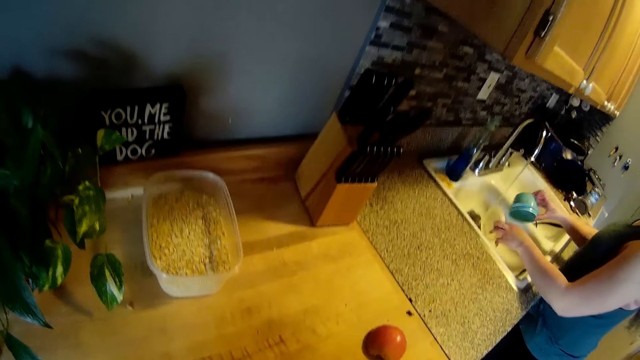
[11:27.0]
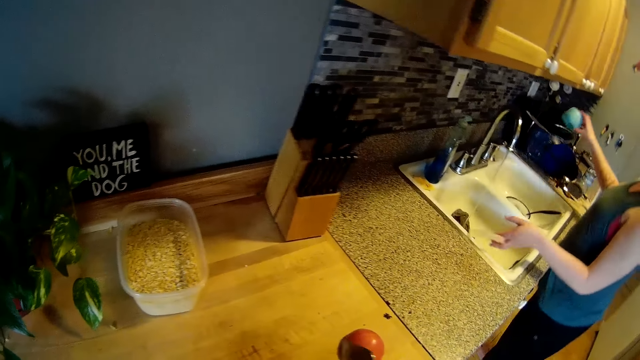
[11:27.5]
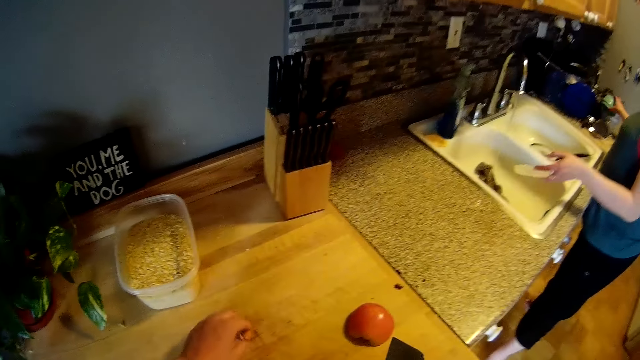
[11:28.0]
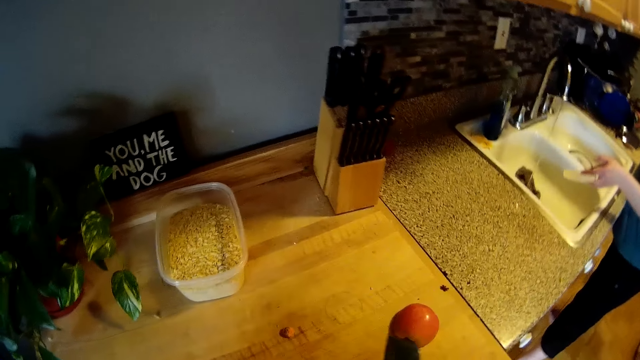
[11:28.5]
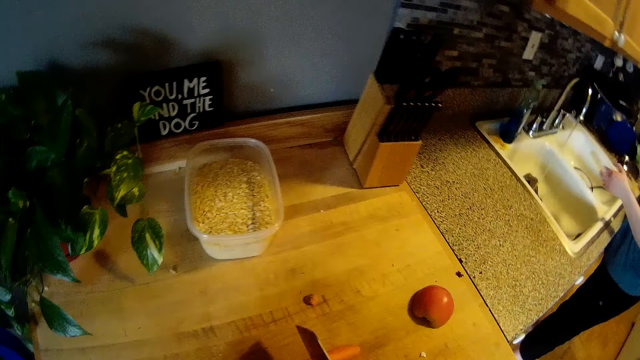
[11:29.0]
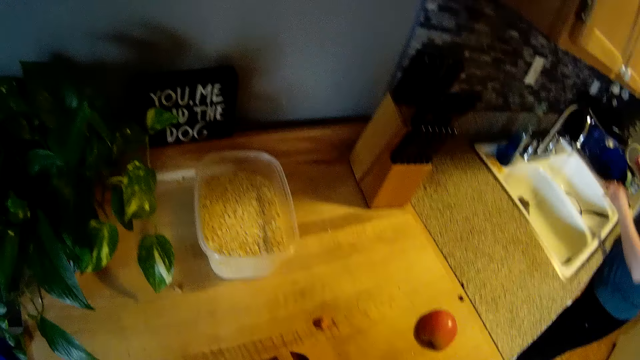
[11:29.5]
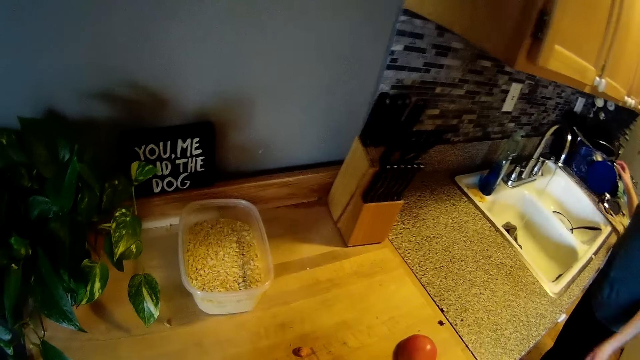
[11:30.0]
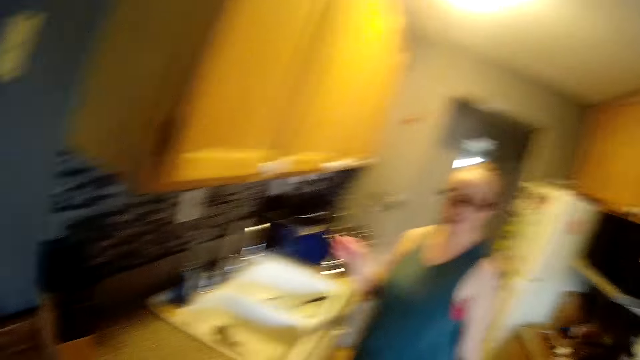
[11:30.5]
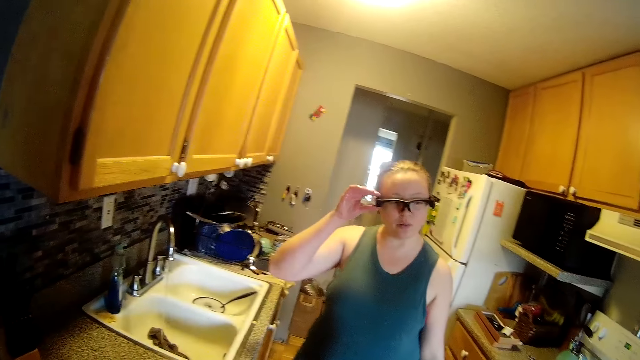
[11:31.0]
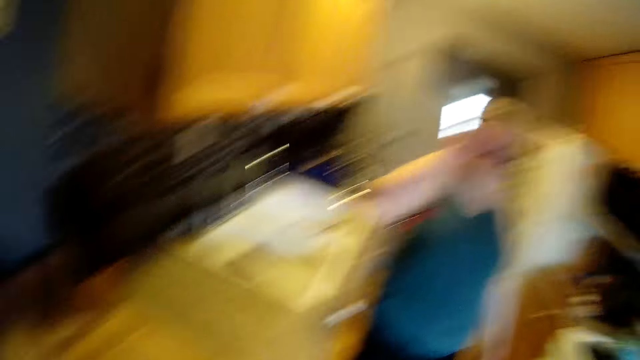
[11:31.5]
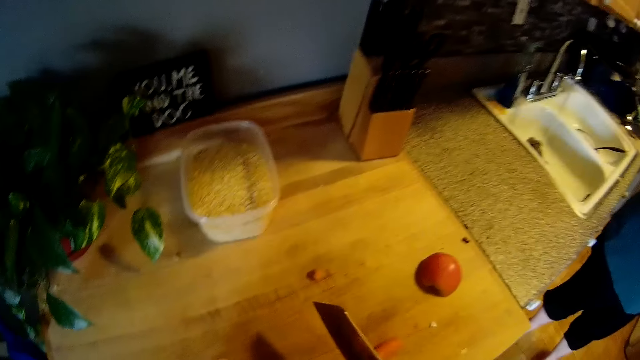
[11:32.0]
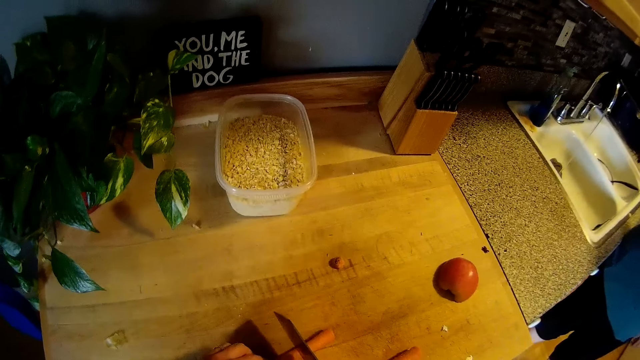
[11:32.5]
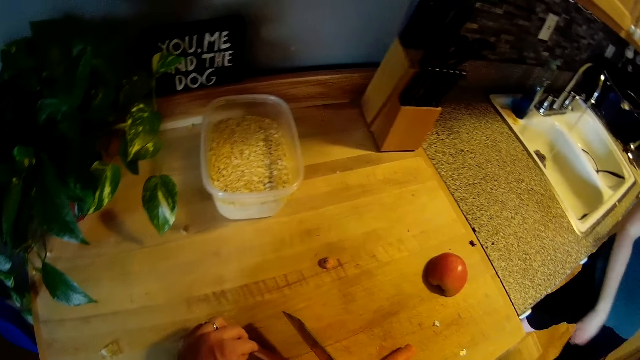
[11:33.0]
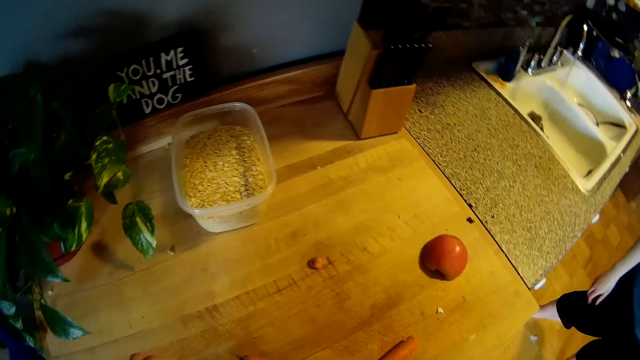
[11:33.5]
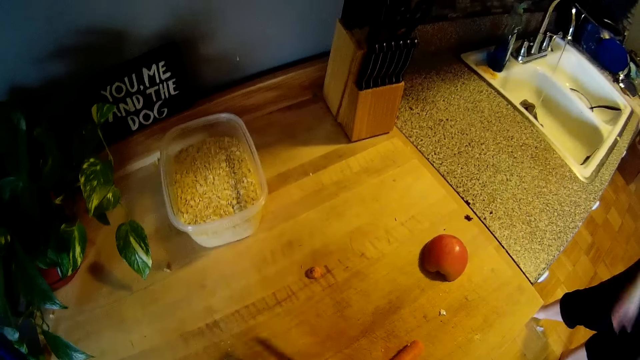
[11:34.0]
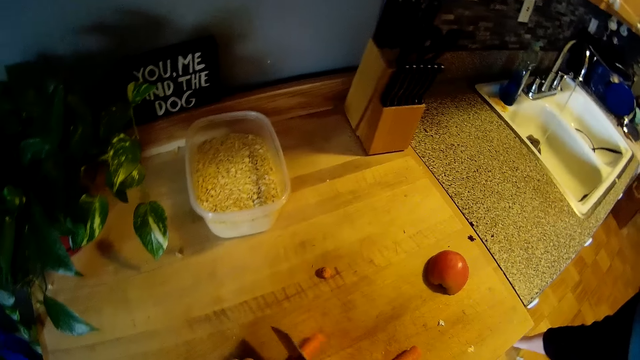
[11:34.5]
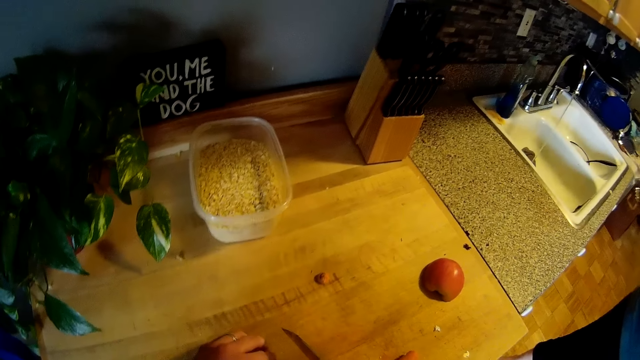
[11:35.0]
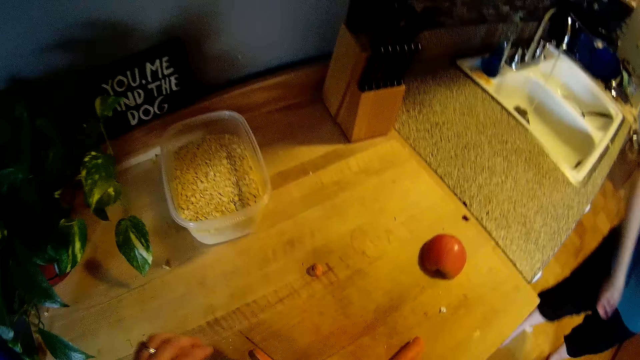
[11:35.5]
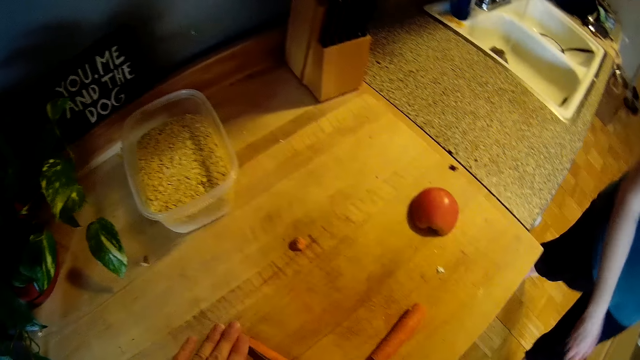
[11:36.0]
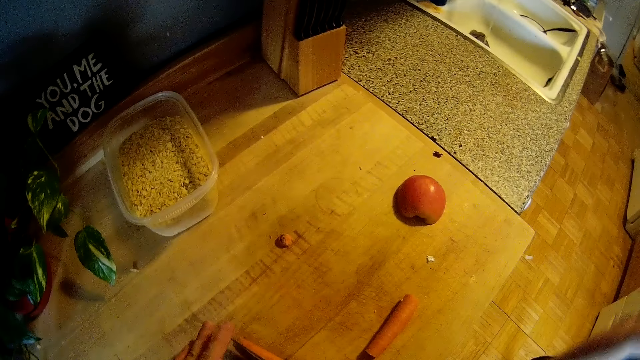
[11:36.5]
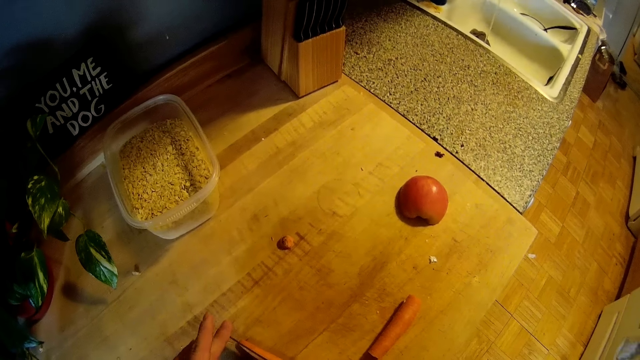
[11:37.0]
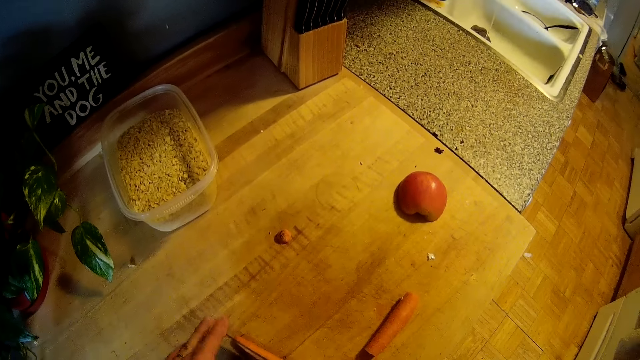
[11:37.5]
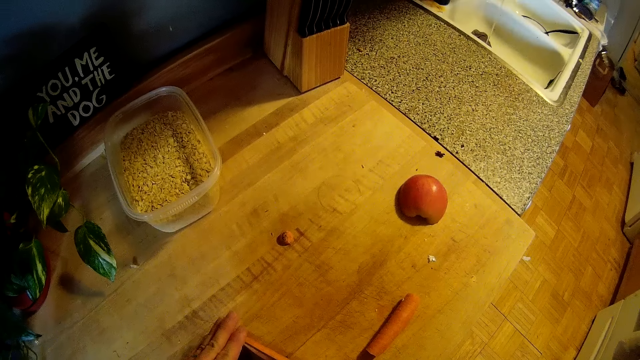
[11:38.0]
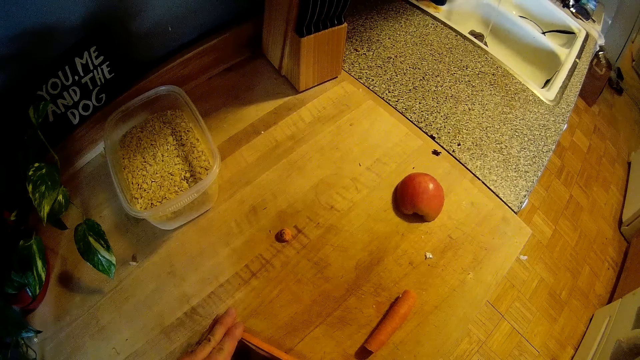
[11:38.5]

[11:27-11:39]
The woman places the bowl and lid on the rack. She holds the glasses on her head with her right hand. The camera wearer converses with the woman. They chop the carrot.

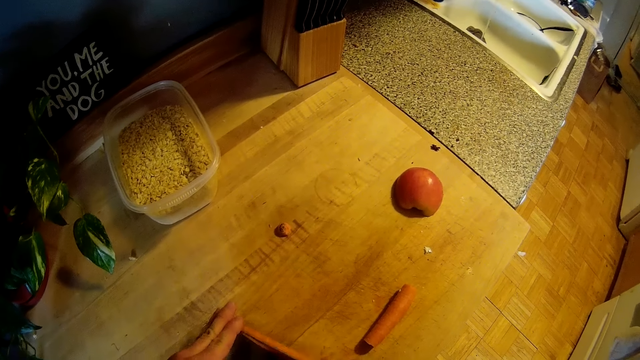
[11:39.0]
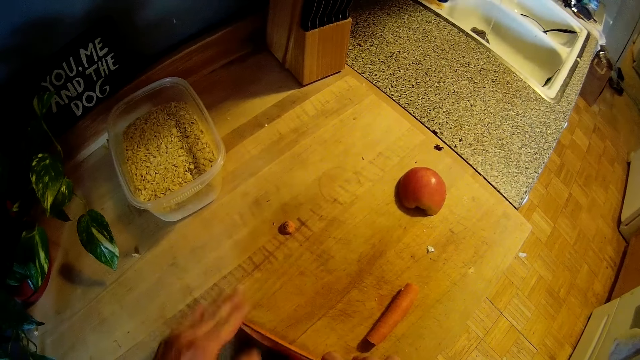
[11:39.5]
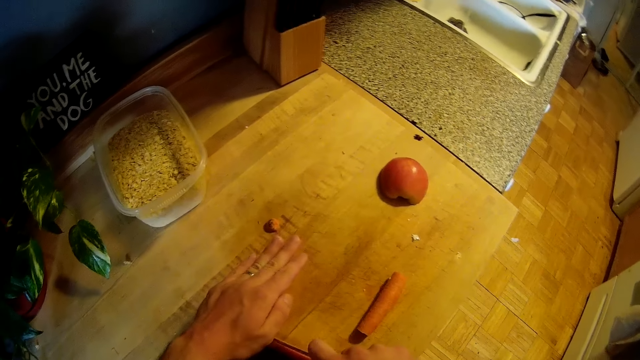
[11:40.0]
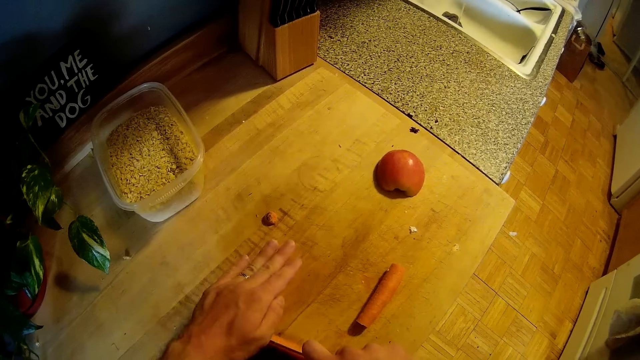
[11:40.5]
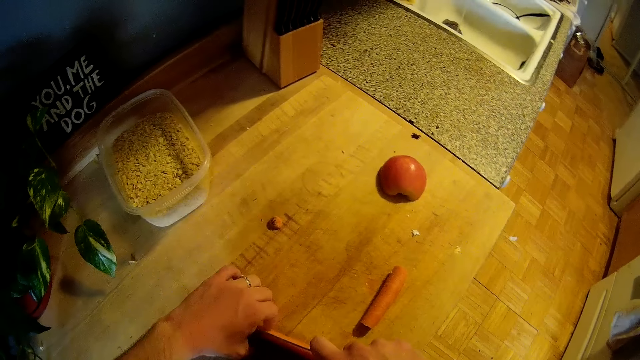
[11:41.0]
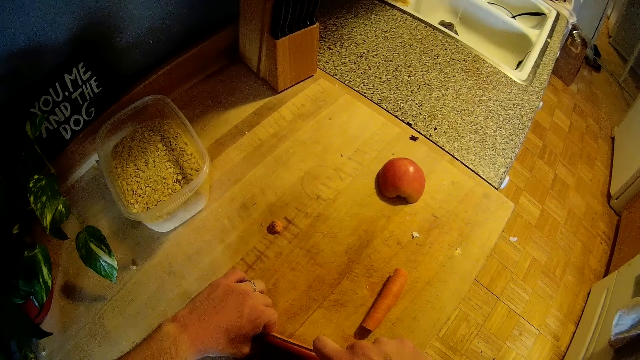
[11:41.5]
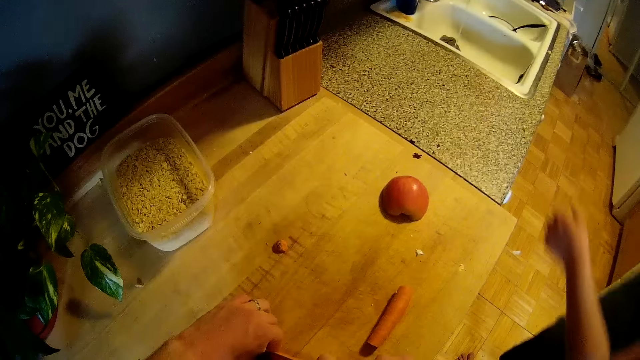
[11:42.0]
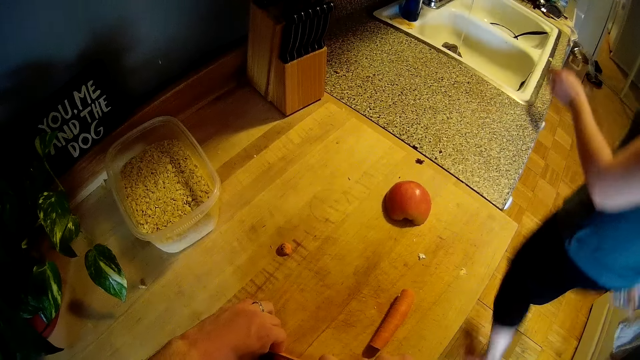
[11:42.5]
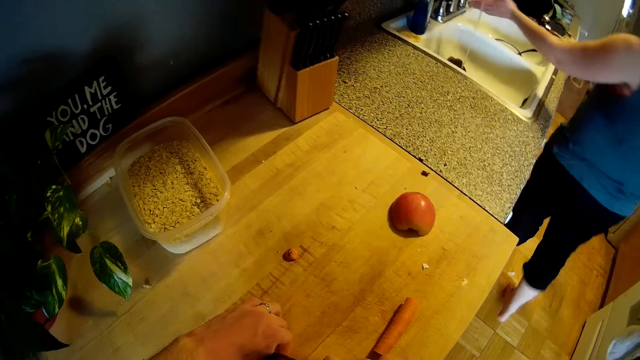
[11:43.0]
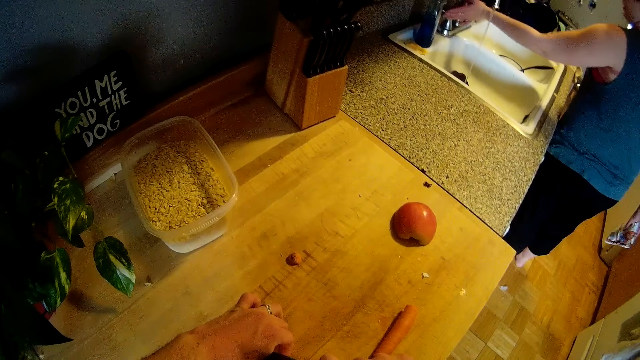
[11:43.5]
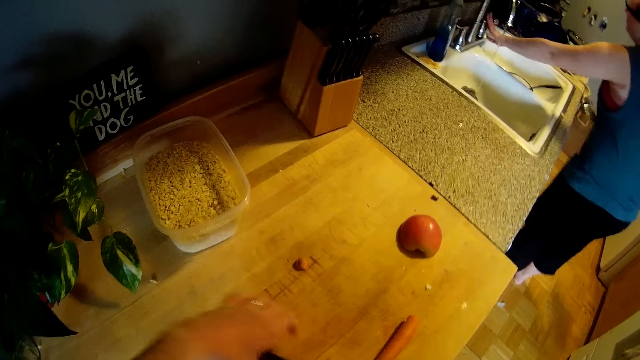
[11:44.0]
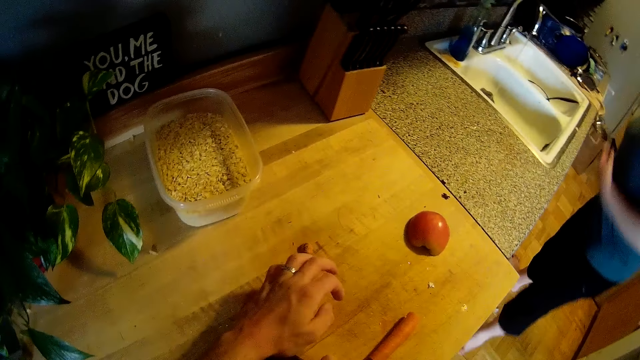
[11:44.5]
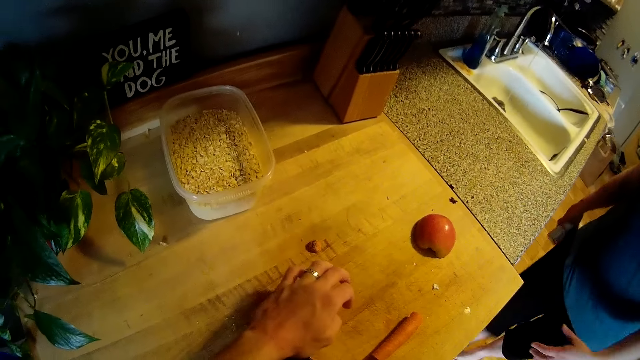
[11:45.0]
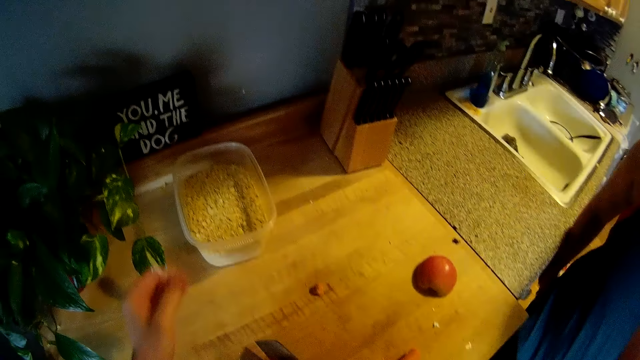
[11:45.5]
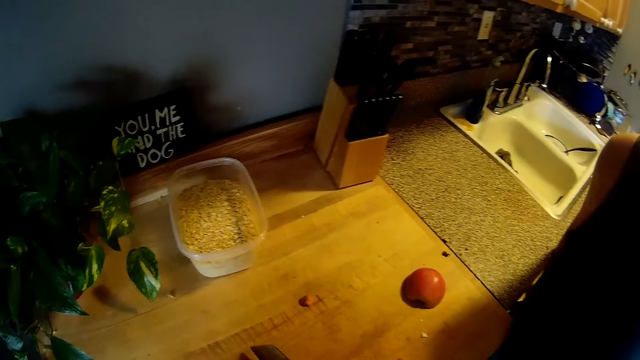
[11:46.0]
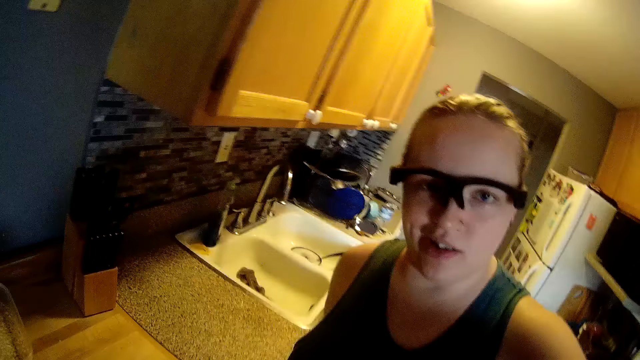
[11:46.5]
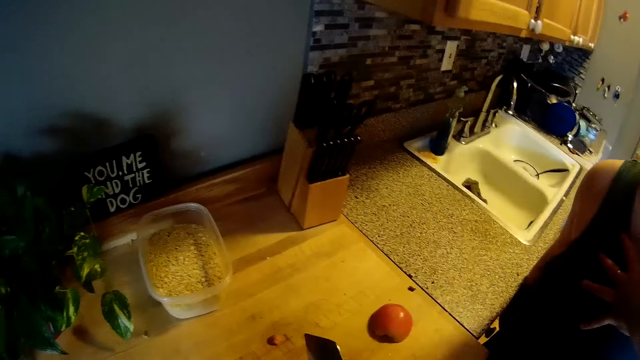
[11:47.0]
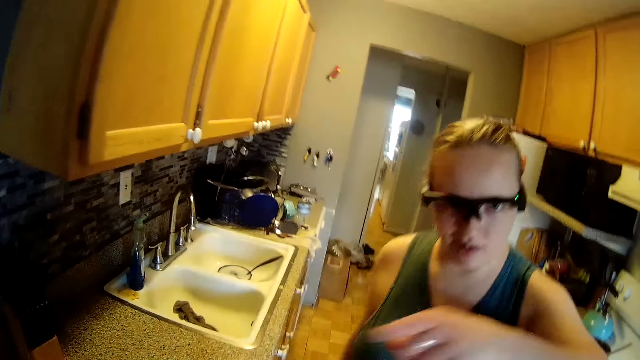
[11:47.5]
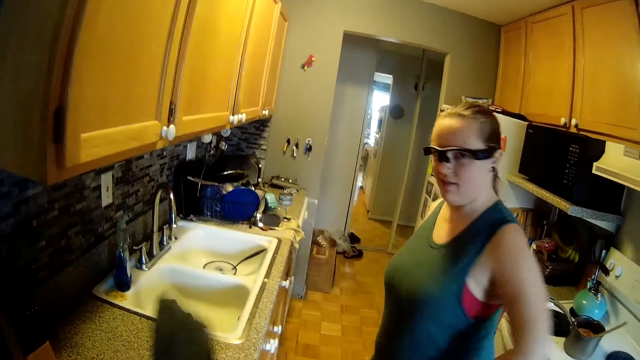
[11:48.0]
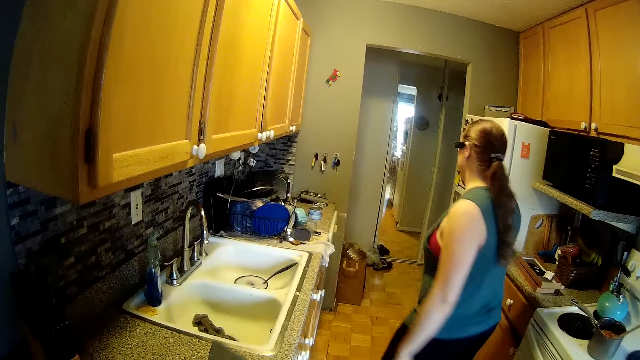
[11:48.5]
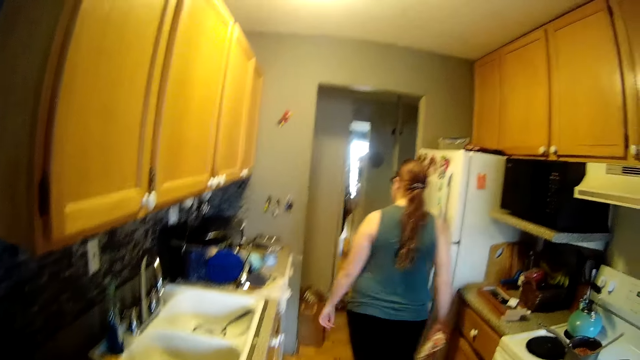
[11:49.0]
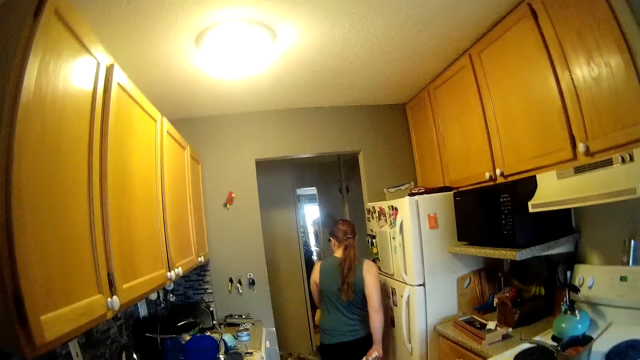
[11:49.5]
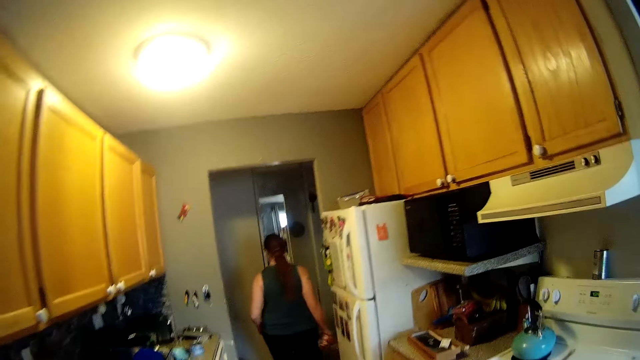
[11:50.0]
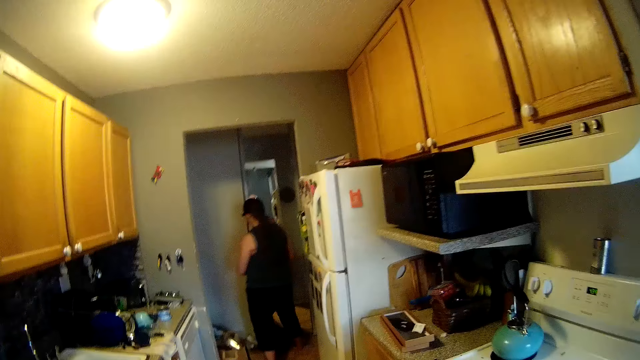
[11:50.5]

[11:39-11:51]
The woman turns off the tap with her left hand. The woman walks towards a kitchen storeroom.
